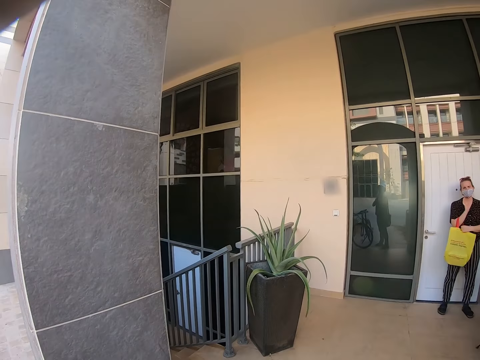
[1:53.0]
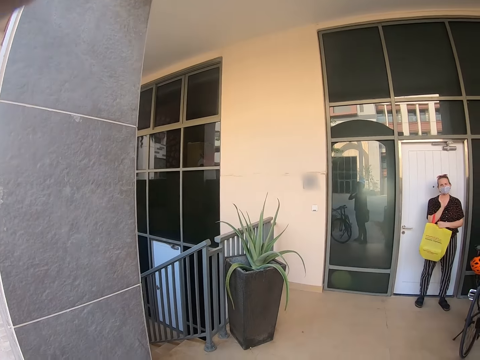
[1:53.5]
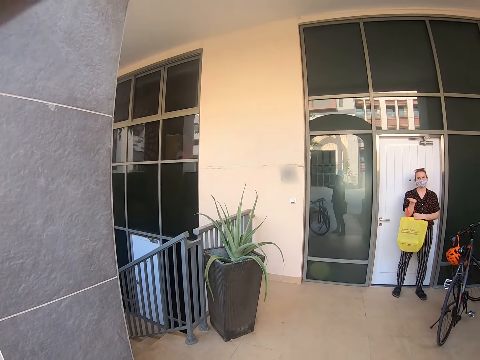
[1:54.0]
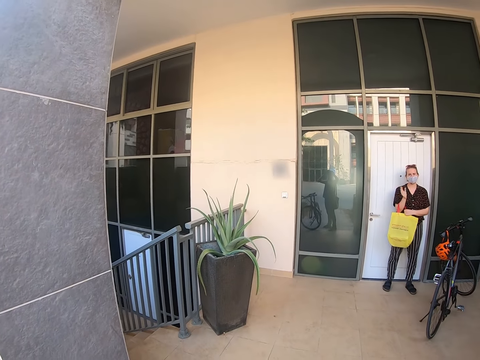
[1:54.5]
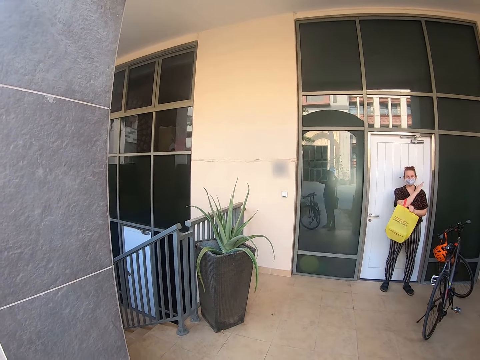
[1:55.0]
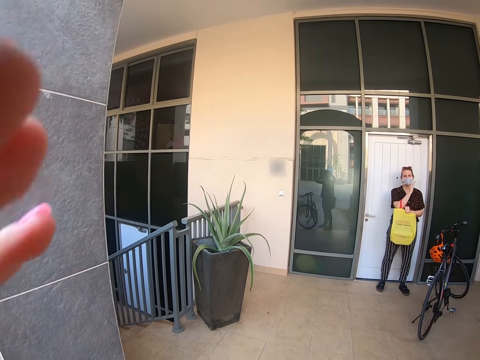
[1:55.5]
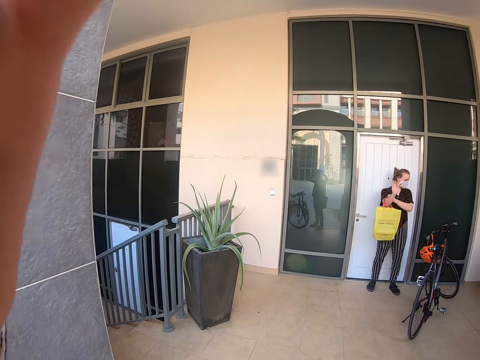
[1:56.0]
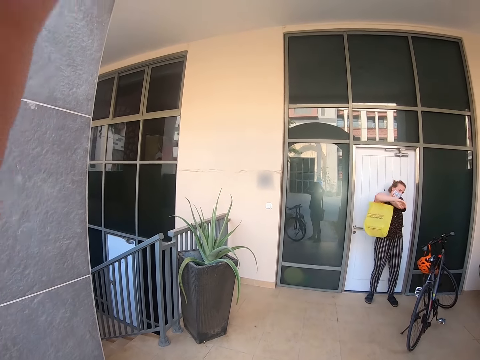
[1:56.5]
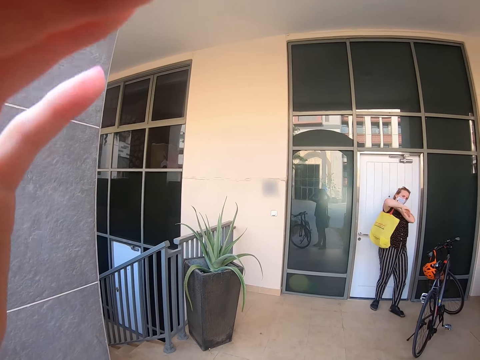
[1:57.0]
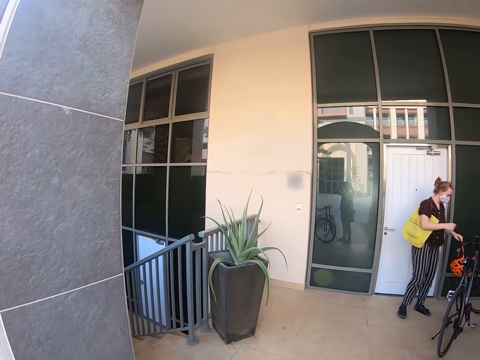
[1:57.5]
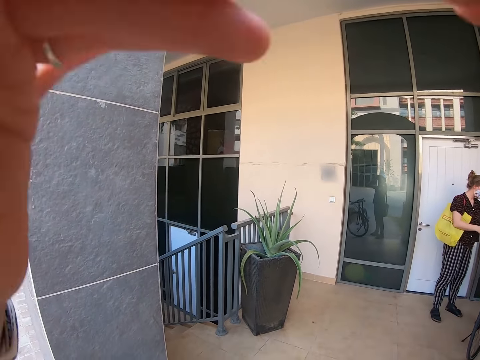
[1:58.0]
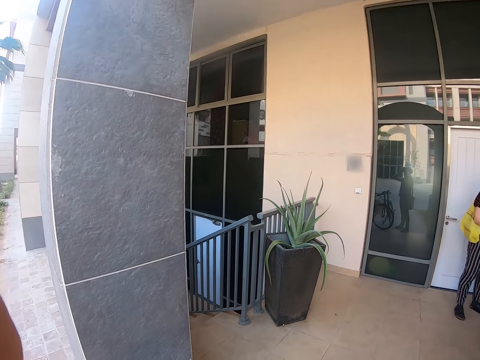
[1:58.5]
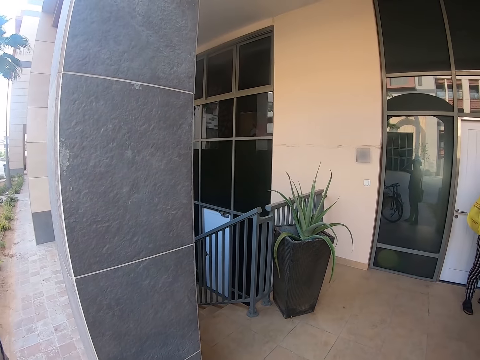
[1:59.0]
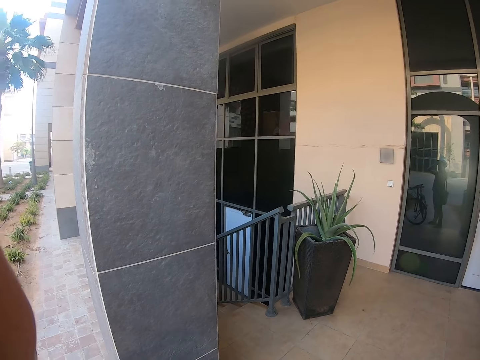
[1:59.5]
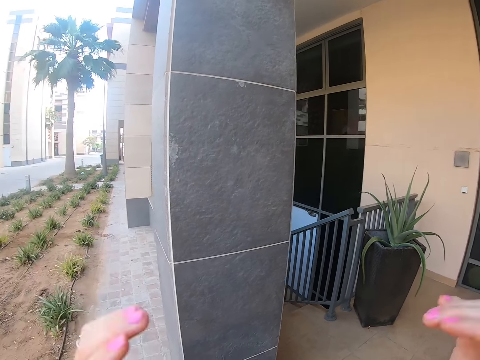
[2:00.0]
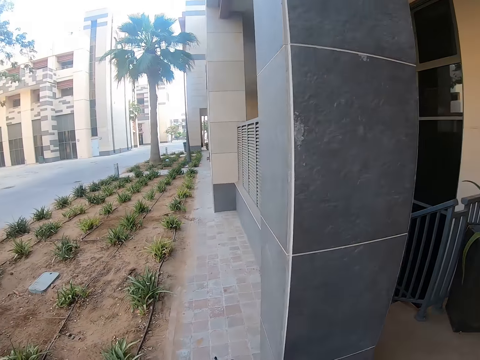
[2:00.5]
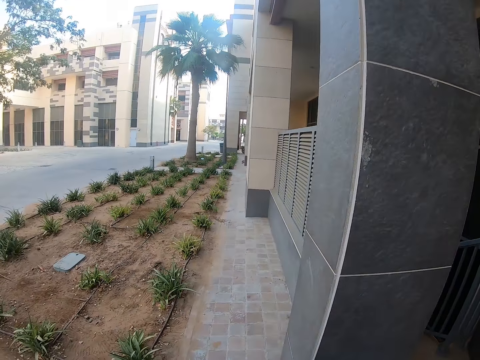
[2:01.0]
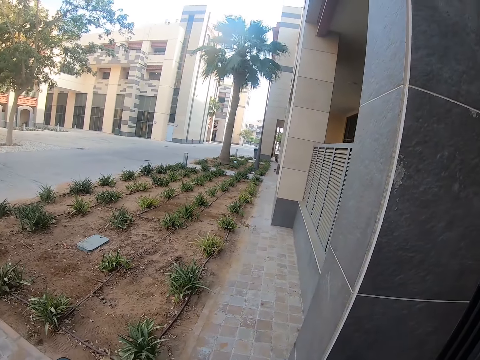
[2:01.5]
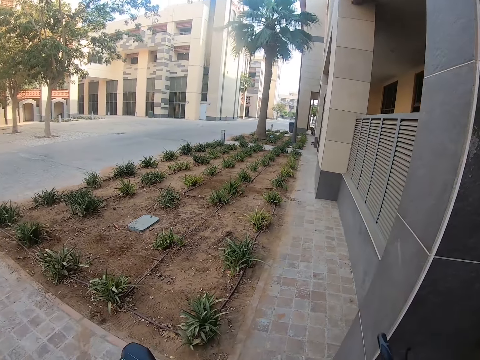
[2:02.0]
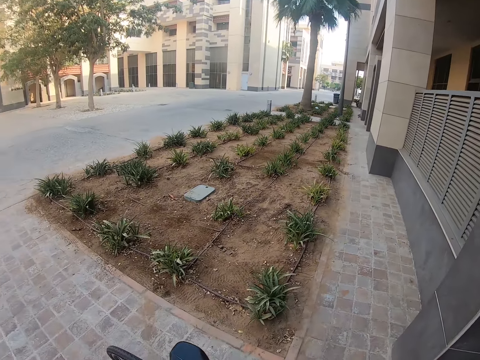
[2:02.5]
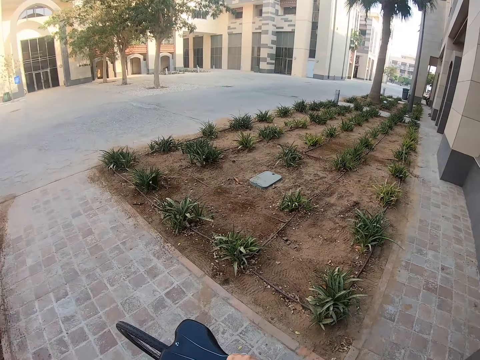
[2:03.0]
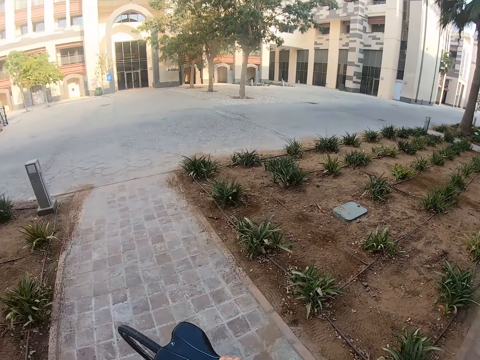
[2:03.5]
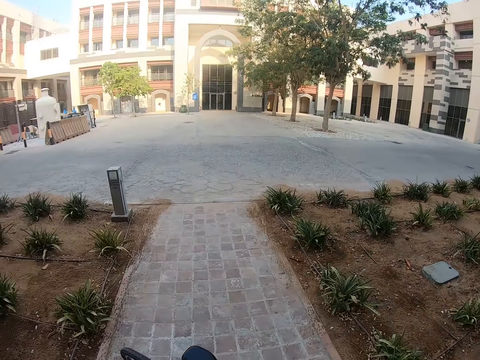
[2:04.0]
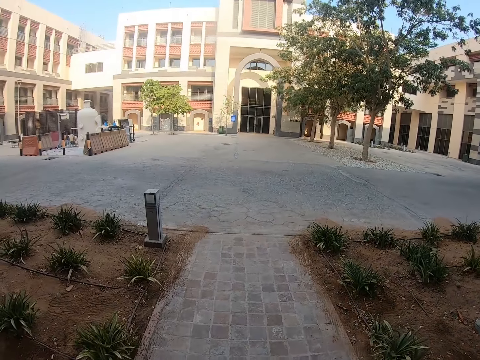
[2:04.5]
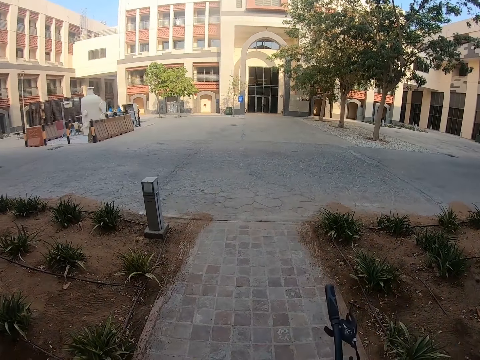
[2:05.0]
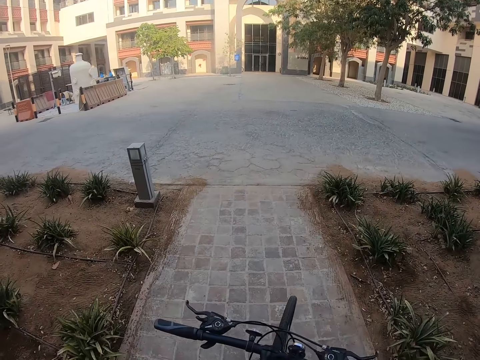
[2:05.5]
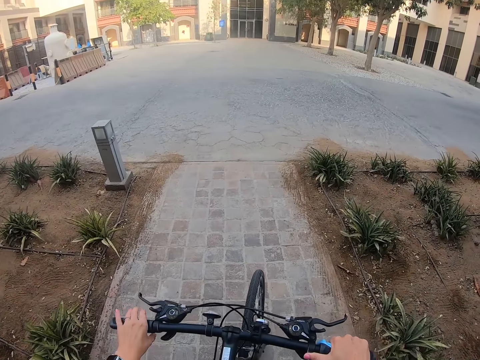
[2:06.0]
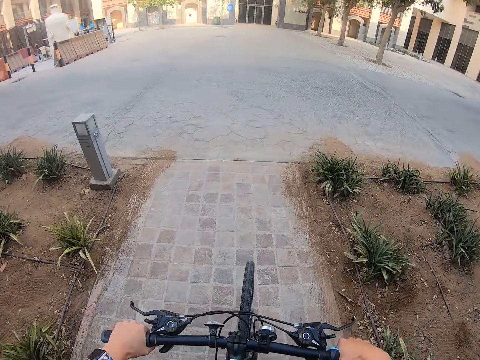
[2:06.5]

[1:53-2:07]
A lady waves the hand. The camera wearer fixes a camera. They lift up the hand. The lady adjusts a bag on the hand. The lady touches the bicycle. The camera wearer puts down the hand. They ride the bicycle.

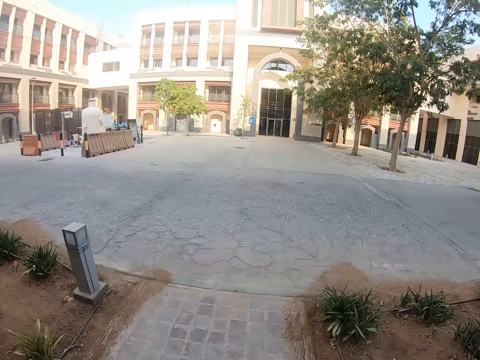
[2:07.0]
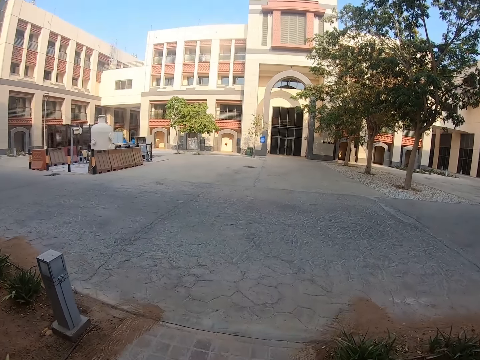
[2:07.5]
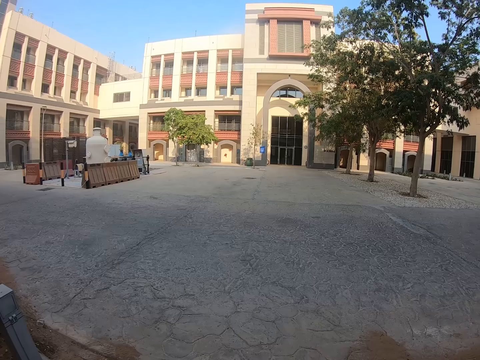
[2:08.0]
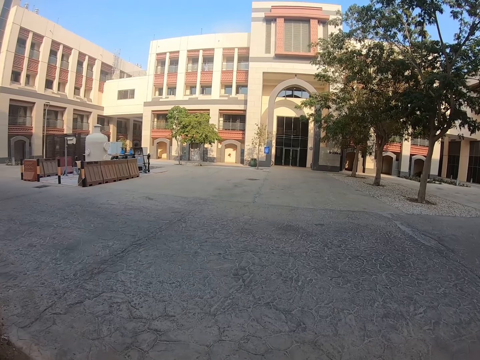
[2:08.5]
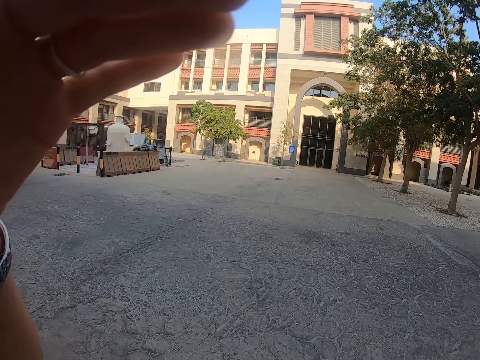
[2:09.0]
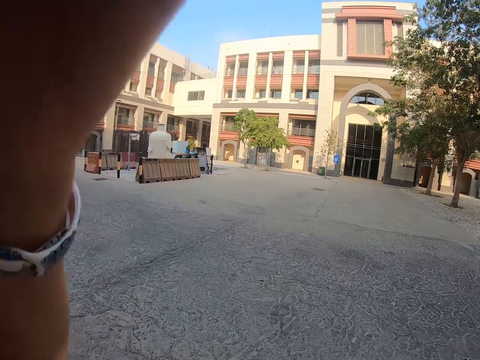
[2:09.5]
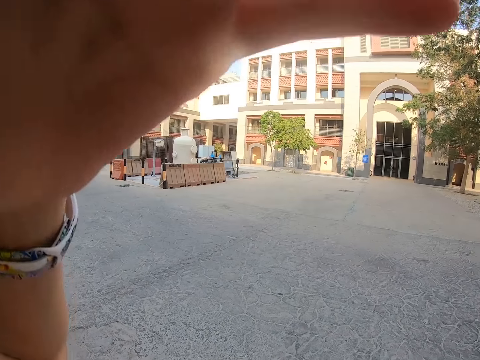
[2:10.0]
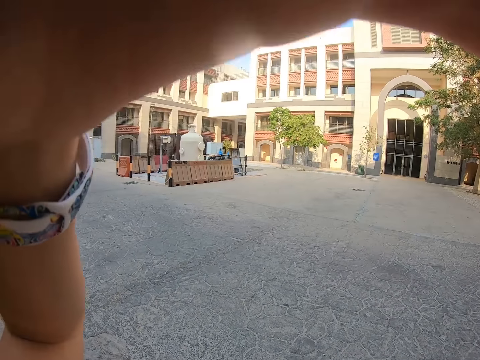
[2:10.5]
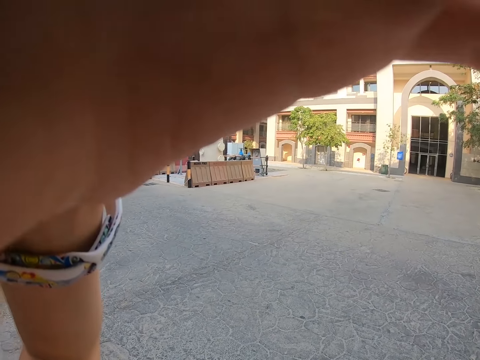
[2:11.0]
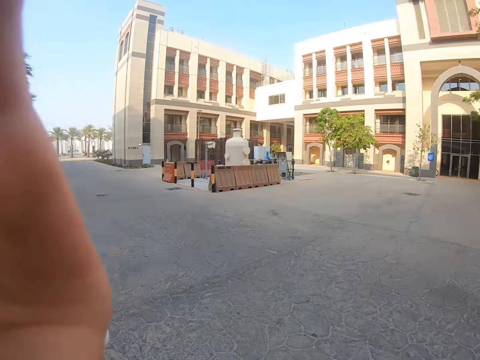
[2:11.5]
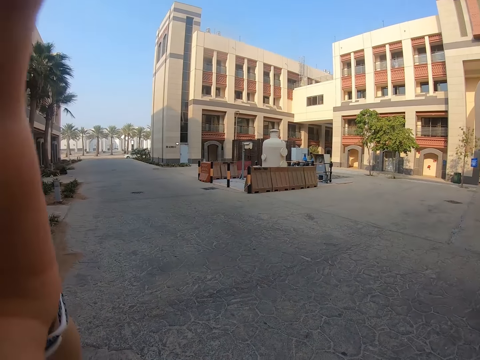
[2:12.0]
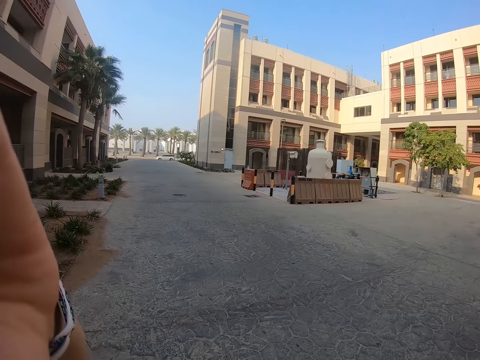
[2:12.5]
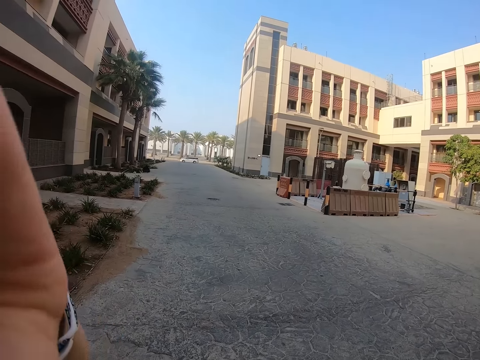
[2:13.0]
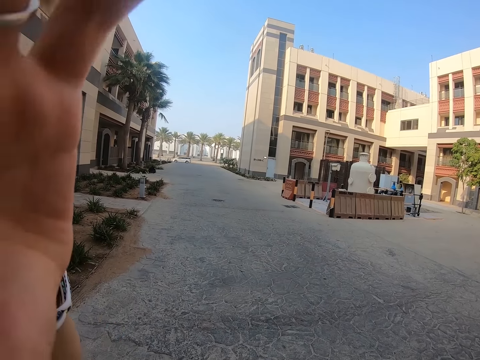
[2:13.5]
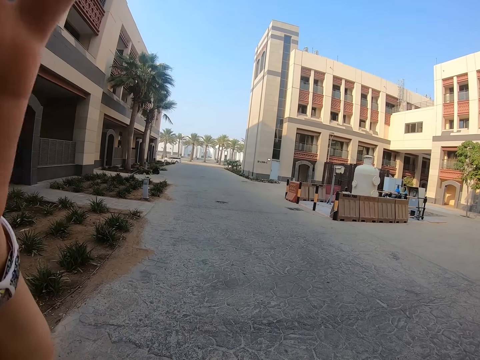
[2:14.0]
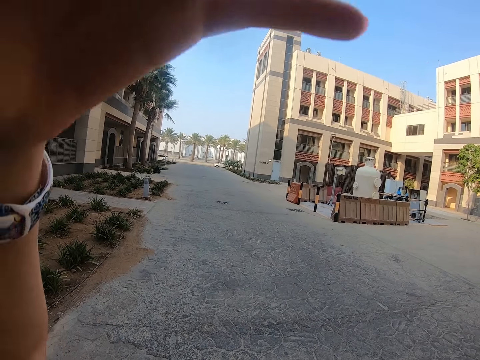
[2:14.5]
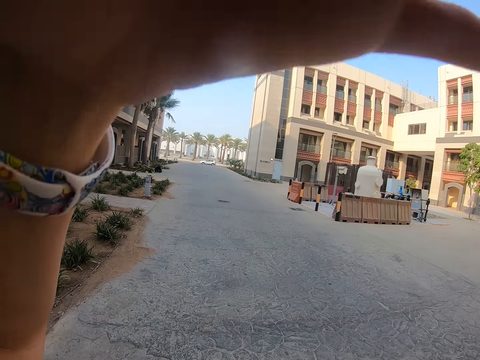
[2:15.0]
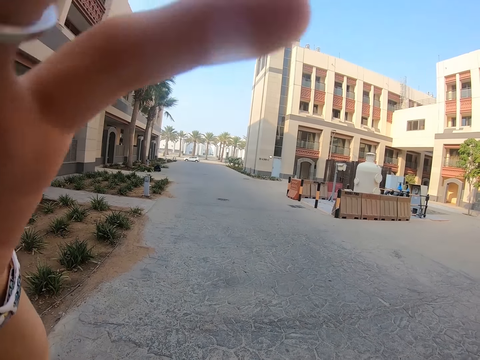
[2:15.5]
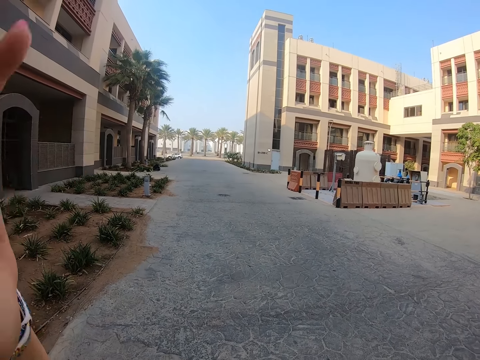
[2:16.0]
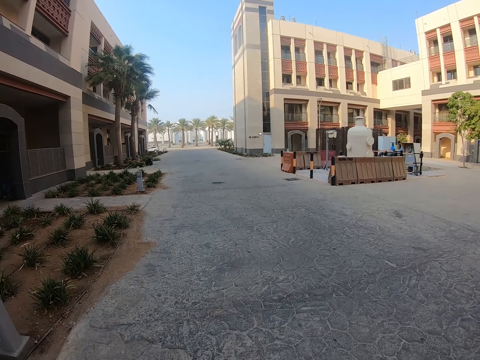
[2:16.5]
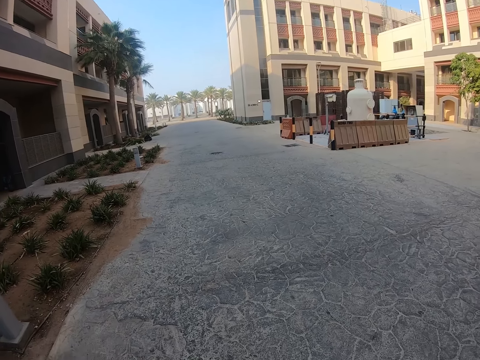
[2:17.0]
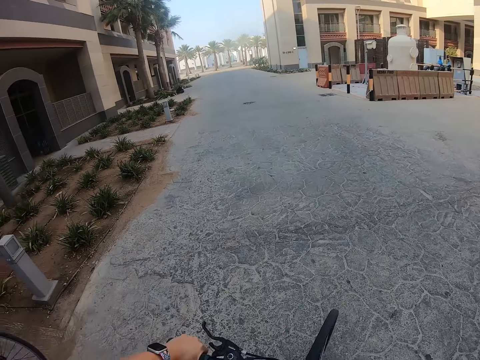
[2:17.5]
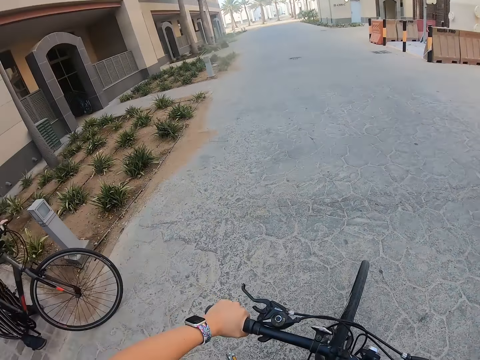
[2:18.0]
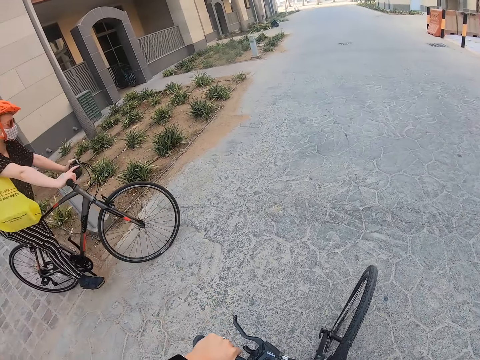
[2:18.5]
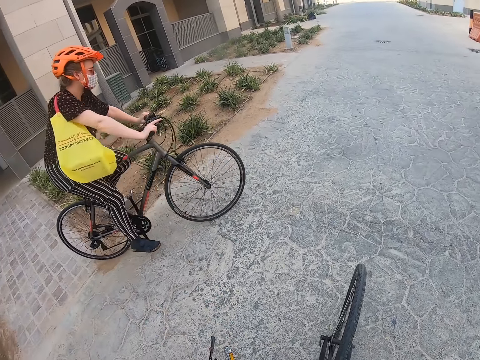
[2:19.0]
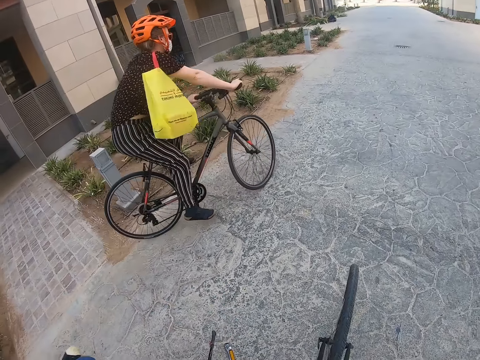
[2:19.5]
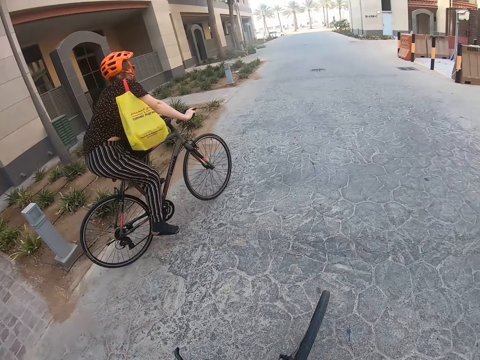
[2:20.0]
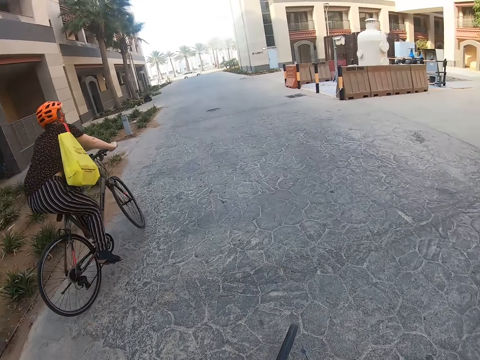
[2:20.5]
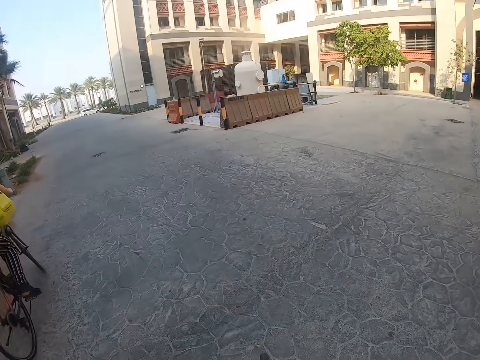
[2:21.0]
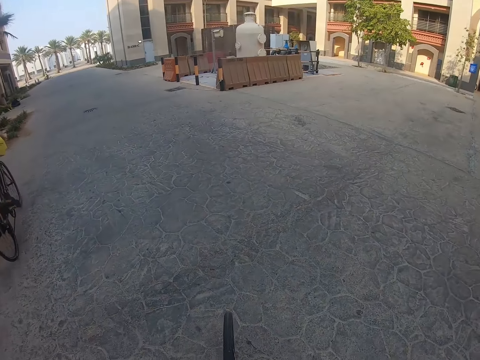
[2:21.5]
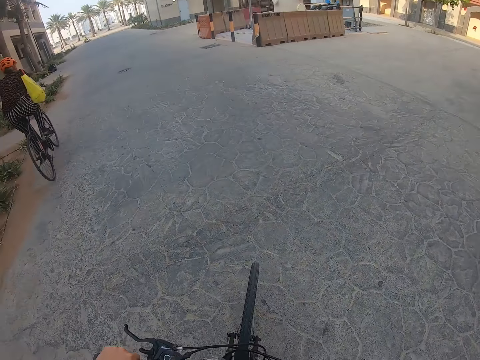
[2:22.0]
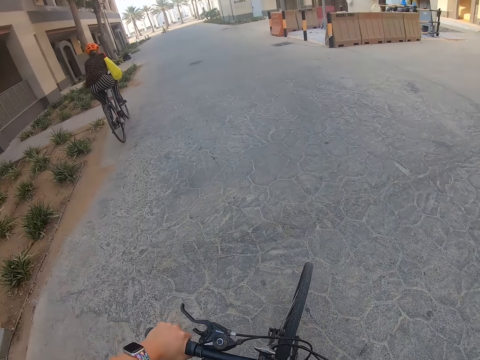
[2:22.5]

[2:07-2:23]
The camera wearer fixes a camera. They lift up the hand. They ride a bicycle. A lady rides a bike.
